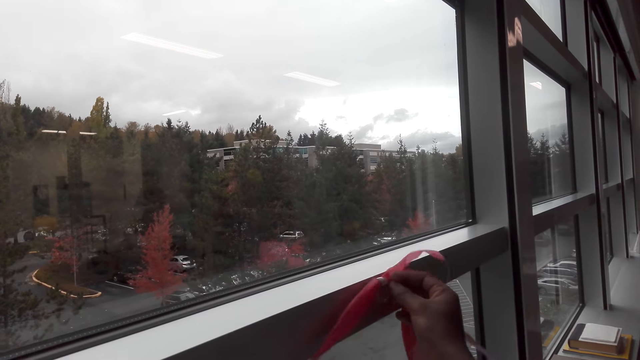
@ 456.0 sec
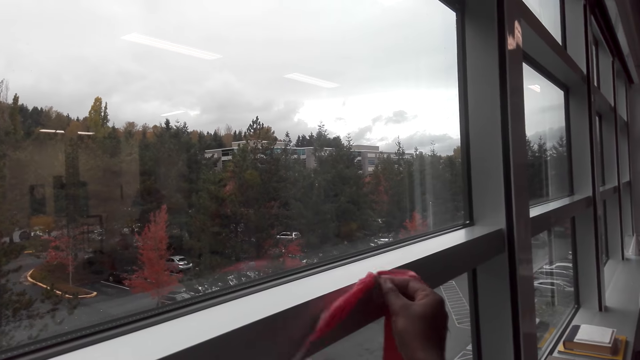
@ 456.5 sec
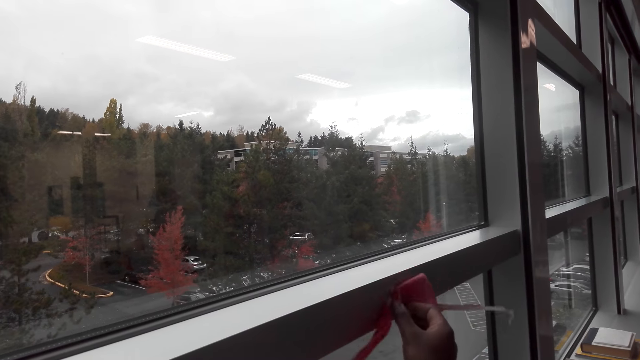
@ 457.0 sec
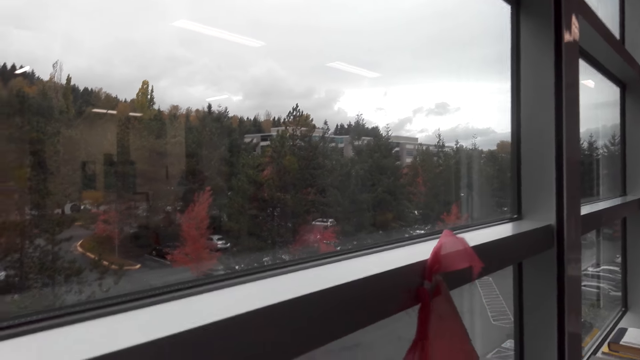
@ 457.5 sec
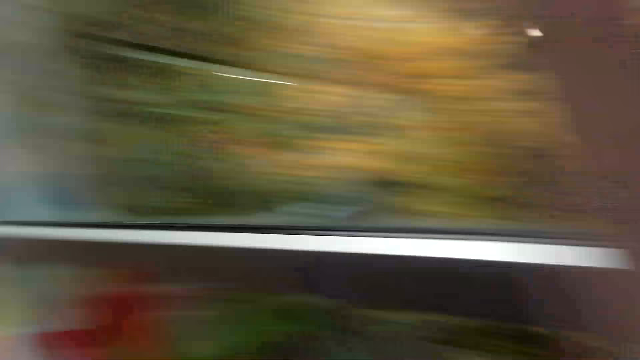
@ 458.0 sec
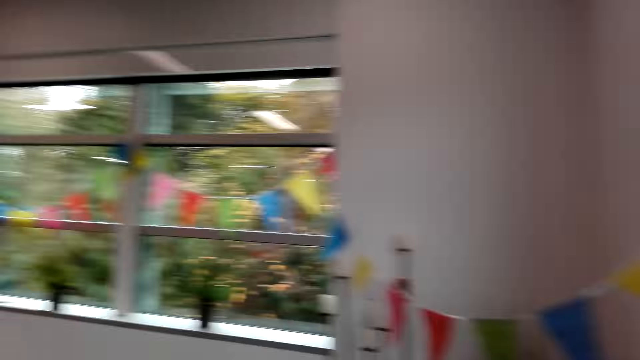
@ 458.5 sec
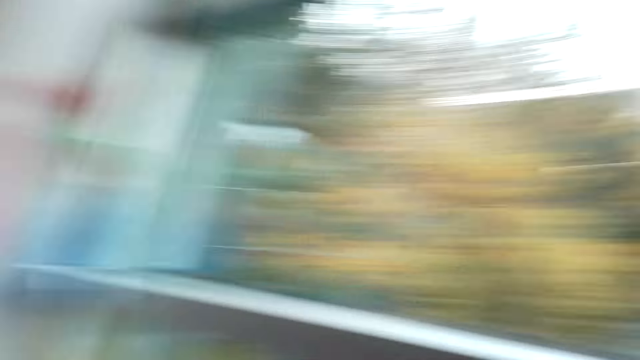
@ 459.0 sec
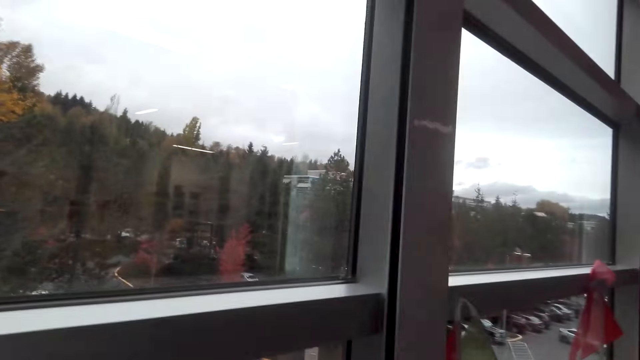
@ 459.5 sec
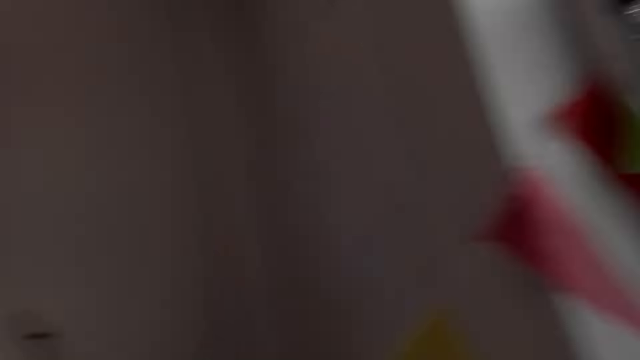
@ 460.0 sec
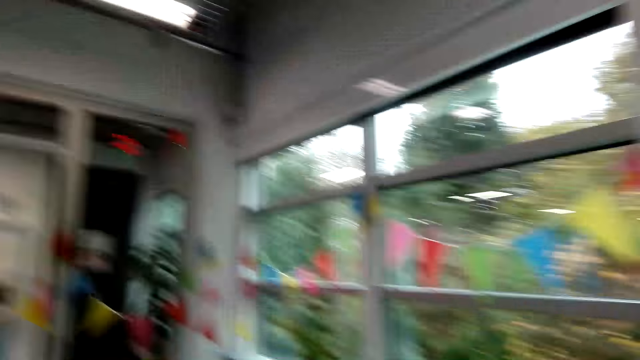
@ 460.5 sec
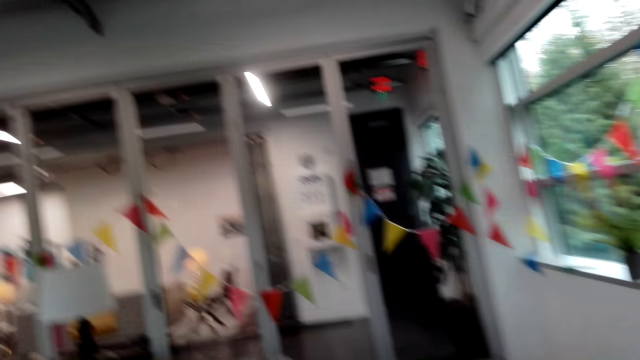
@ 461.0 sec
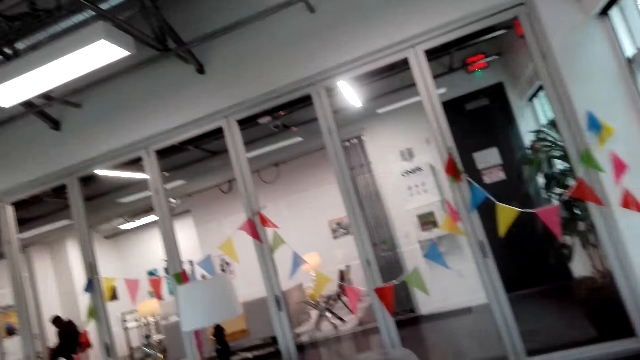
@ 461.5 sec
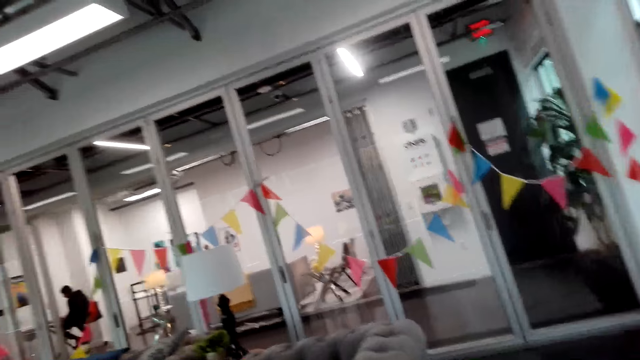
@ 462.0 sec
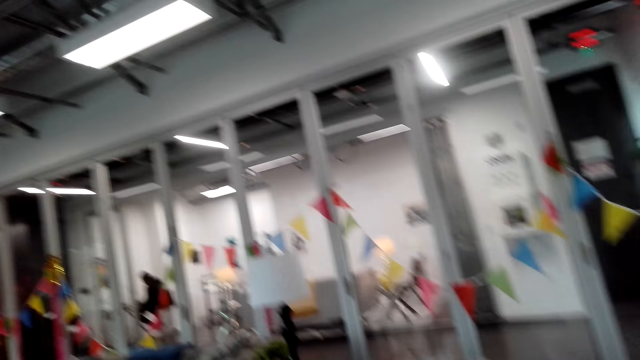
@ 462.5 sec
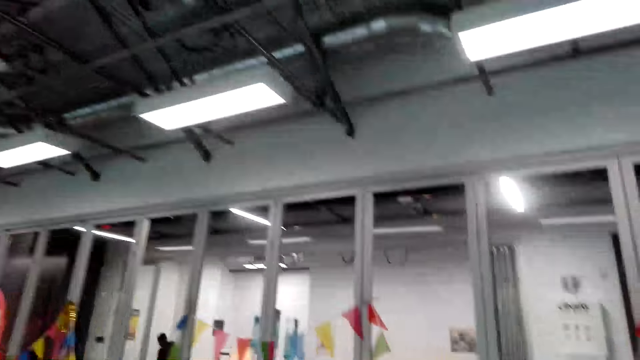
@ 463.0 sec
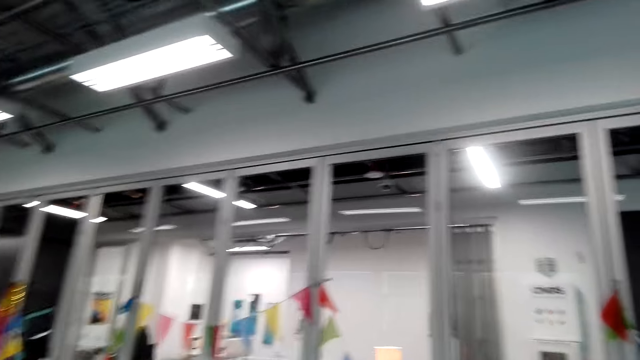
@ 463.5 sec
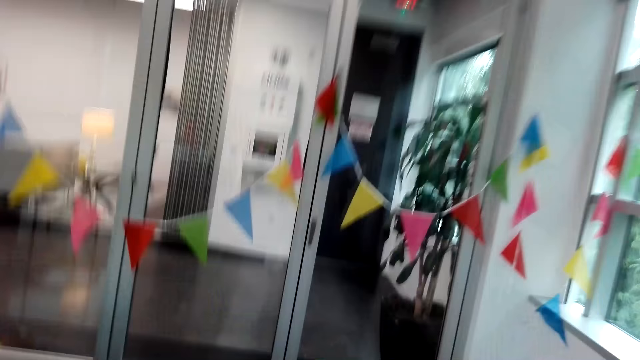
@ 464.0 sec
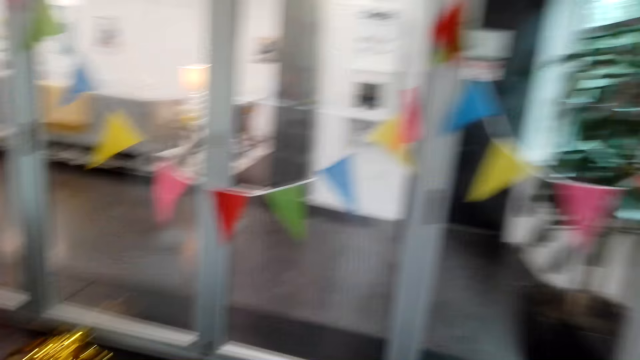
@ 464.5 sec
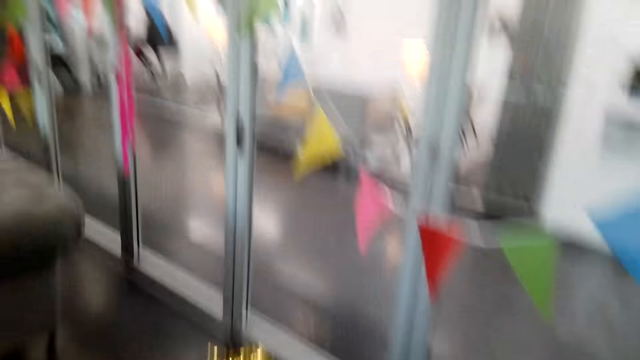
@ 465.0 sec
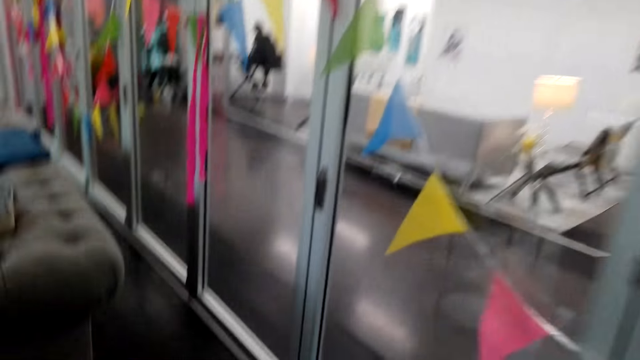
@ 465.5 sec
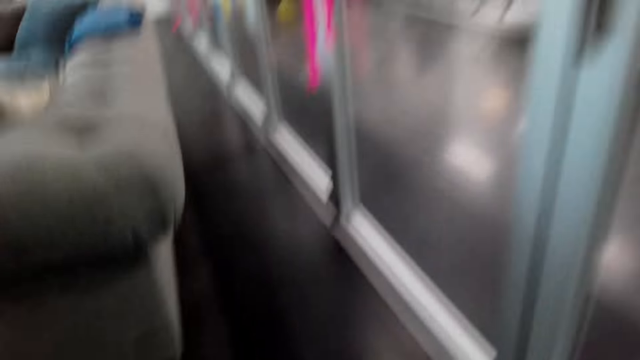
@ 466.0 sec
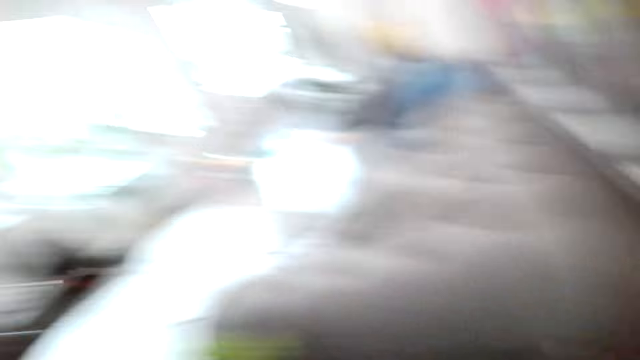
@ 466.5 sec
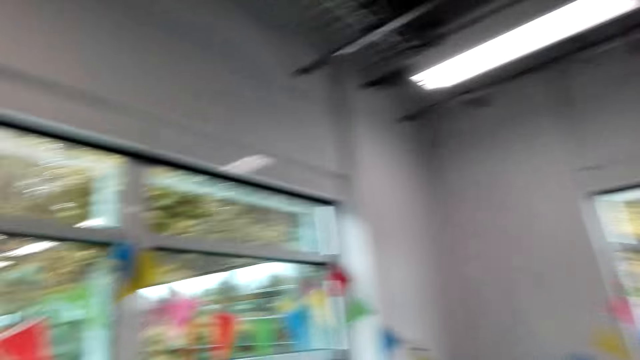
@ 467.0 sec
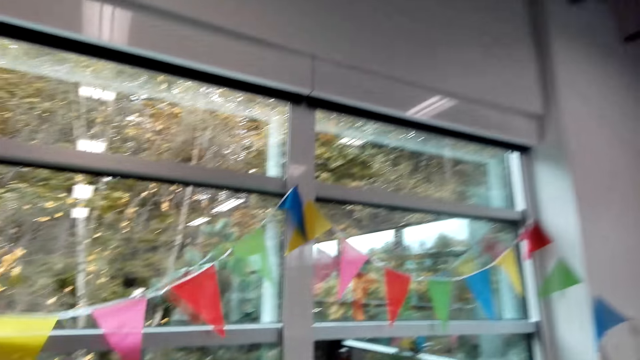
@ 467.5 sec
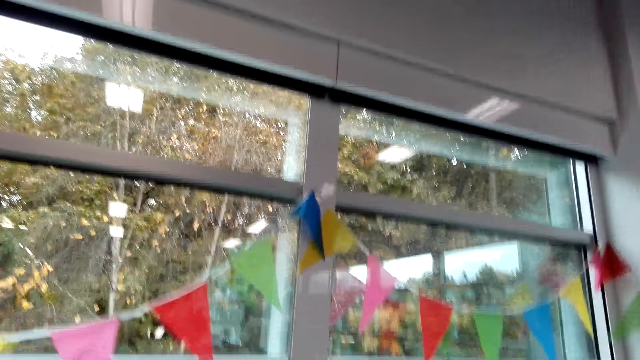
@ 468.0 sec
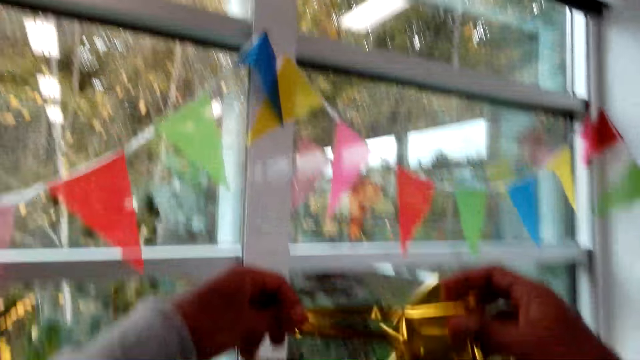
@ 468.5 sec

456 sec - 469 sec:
The camera wearer looks around. They walk. They sing. They pick up another decorative ribbon from the floor.

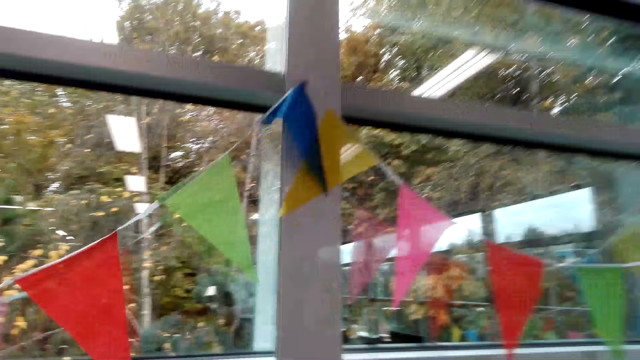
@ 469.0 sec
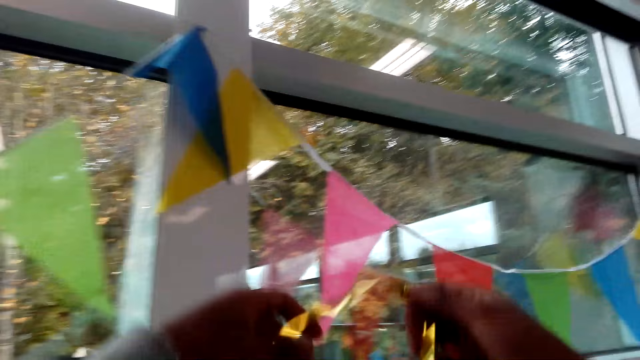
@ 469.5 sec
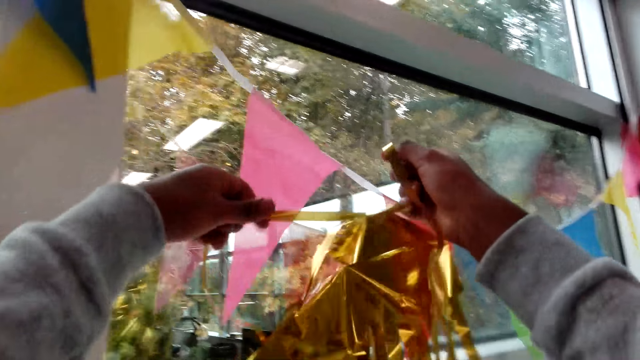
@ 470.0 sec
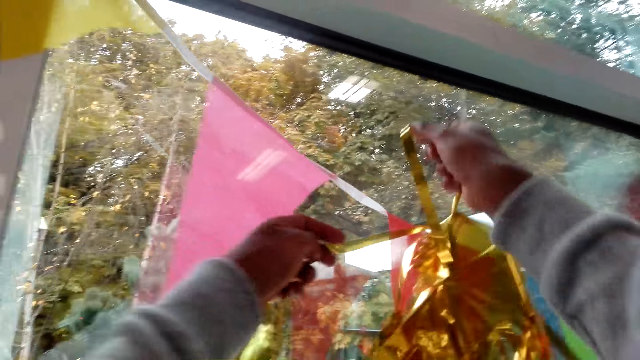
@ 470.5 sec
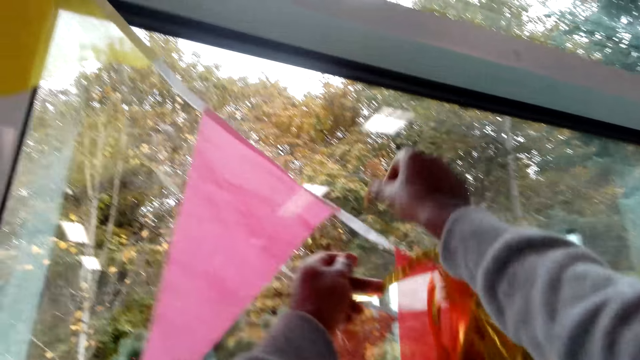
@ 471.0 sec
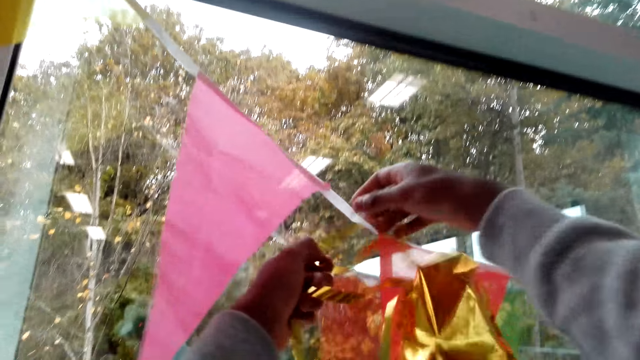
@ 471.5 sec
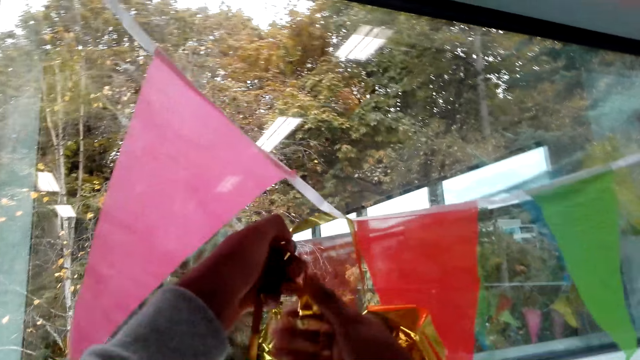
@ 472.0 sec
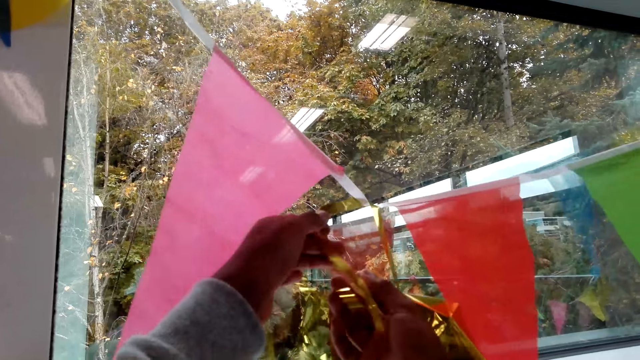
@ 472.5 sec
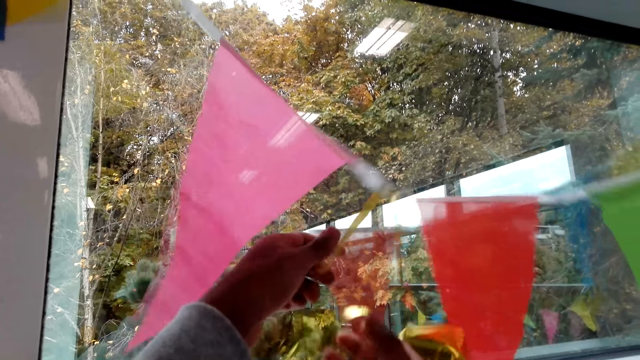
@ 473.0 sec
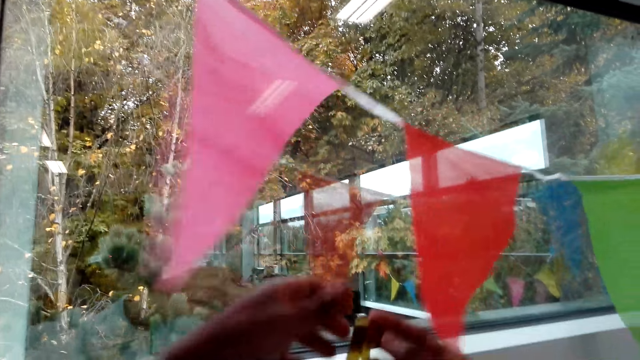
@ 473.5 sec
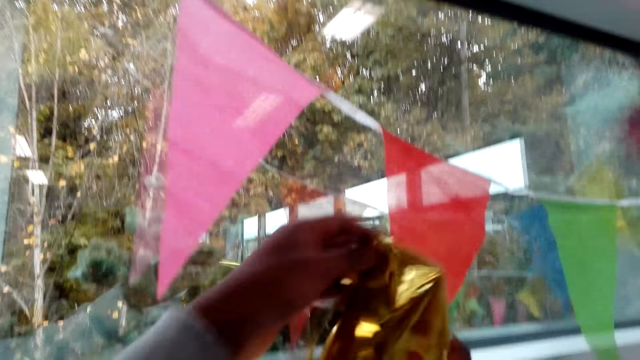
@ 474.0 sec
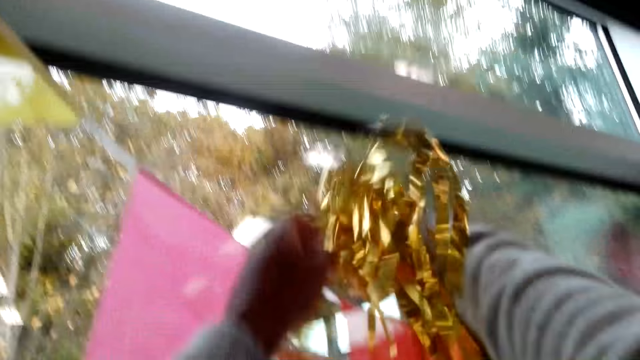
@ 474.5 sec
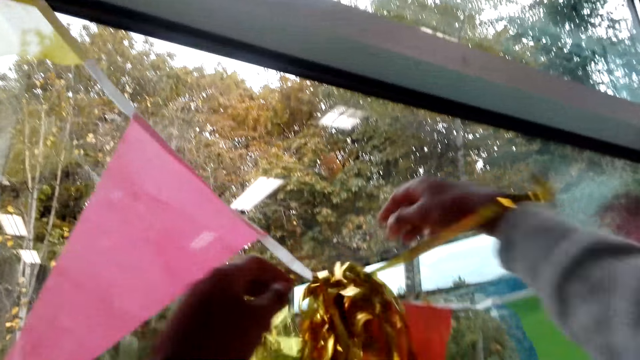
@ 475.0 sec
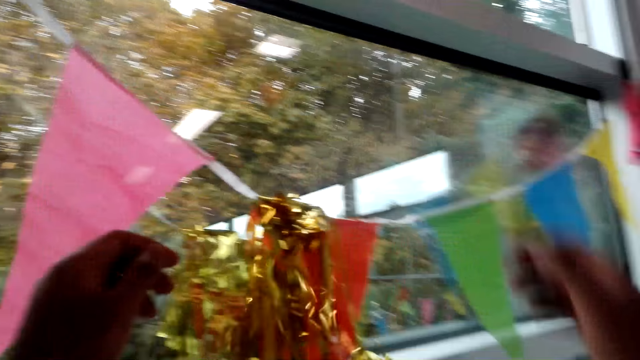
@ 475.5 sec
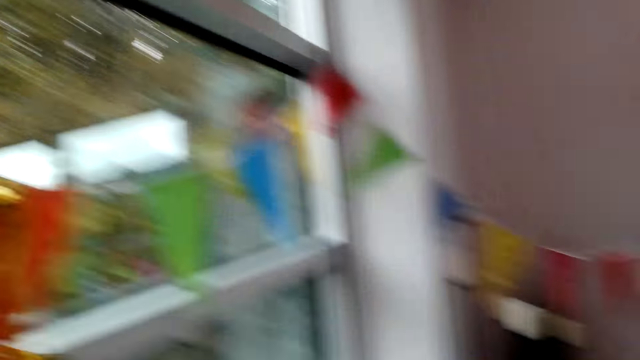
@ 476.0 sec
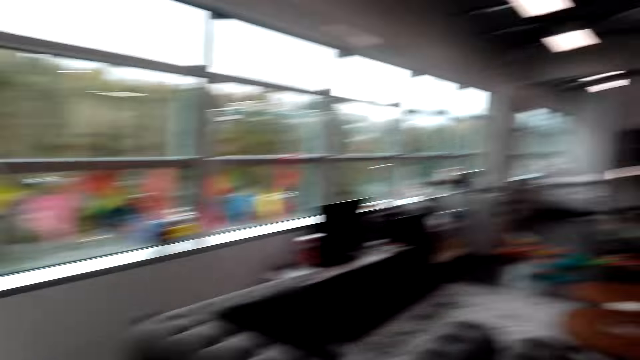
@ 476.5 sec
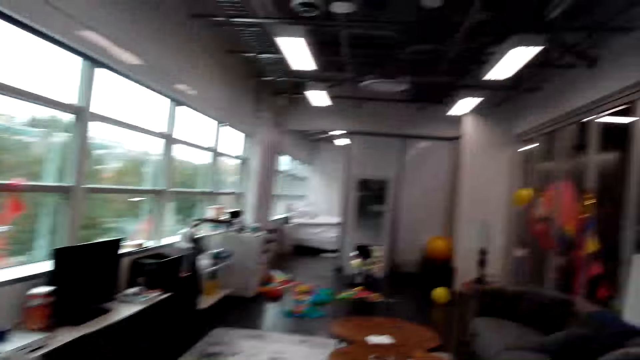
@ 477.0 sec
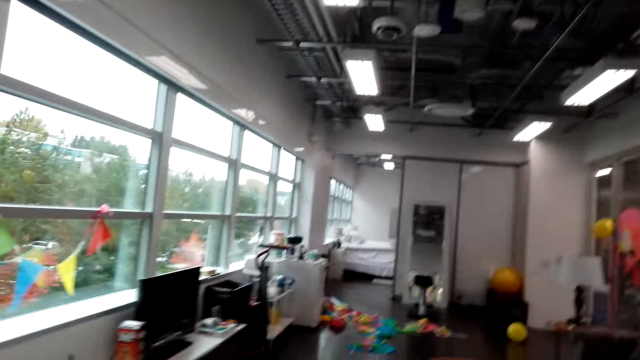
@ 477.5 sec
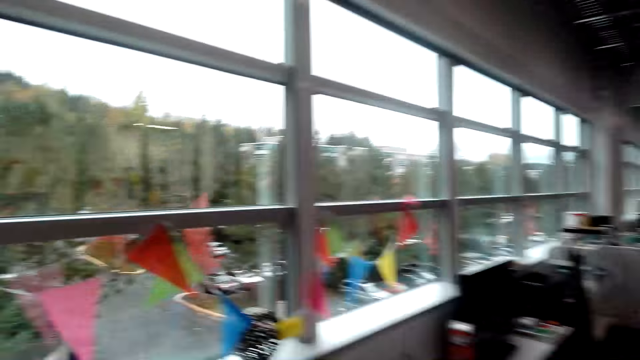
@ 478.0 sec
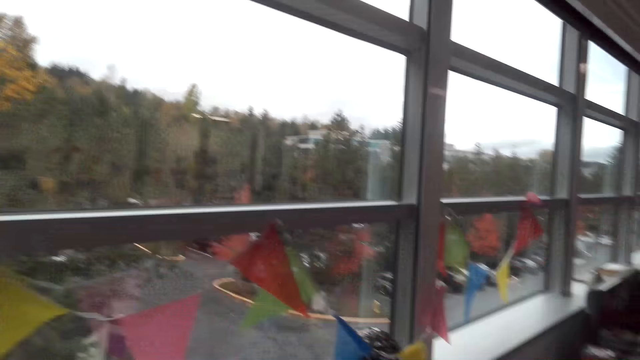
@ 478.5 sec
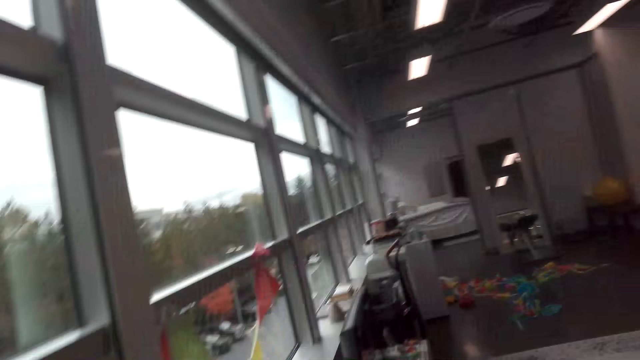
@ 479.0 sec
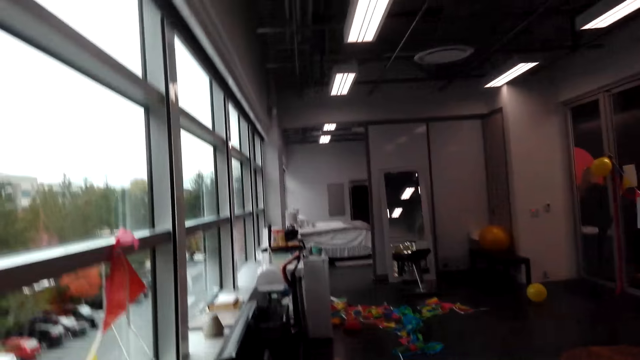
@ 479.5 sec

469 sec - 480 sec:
The camera wearer hangs the decorative ribbon on the wall. They walk.
